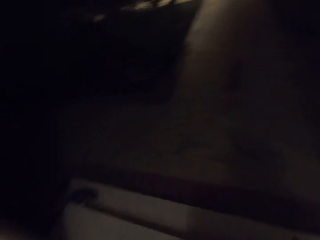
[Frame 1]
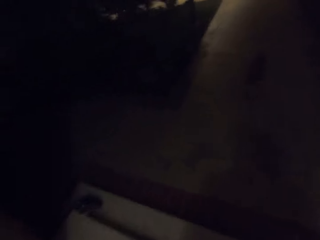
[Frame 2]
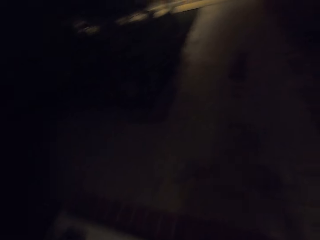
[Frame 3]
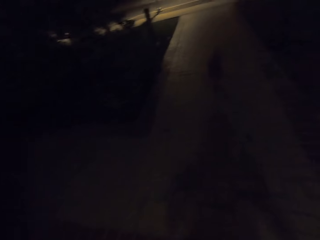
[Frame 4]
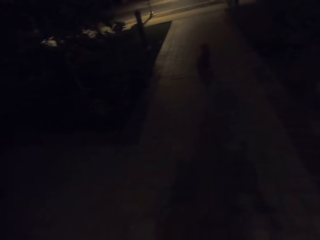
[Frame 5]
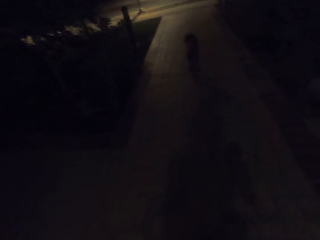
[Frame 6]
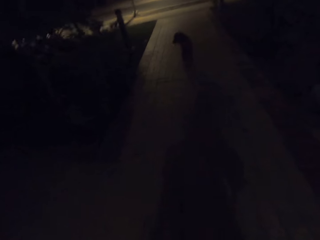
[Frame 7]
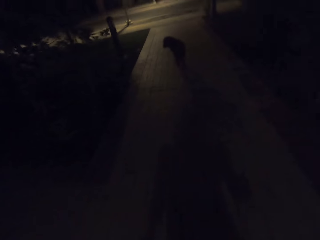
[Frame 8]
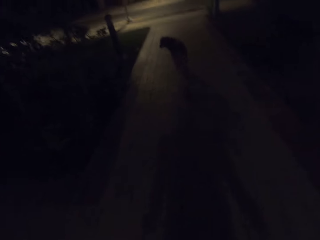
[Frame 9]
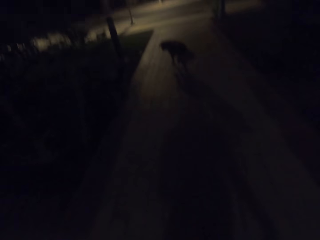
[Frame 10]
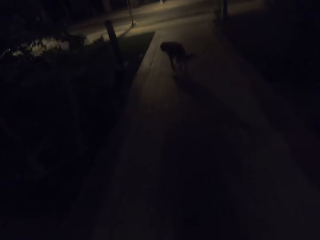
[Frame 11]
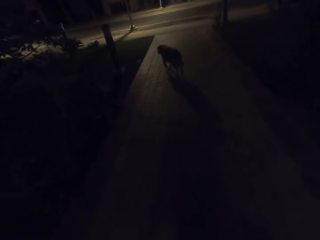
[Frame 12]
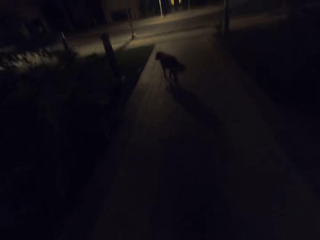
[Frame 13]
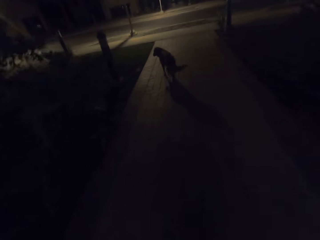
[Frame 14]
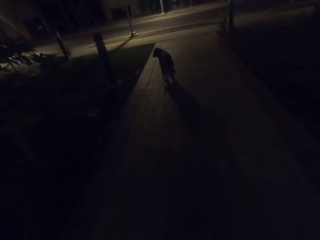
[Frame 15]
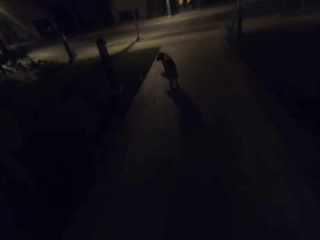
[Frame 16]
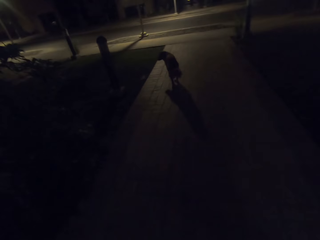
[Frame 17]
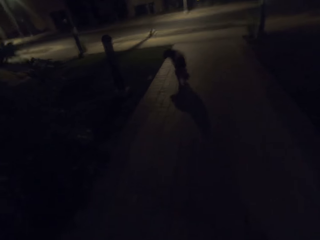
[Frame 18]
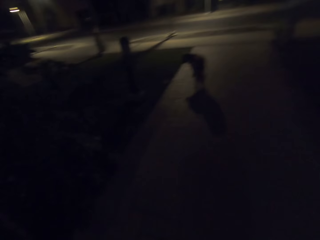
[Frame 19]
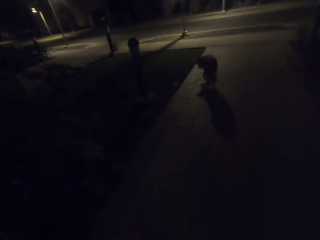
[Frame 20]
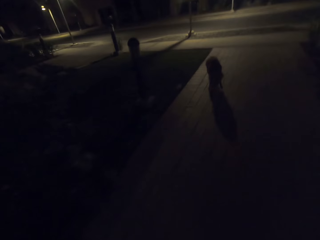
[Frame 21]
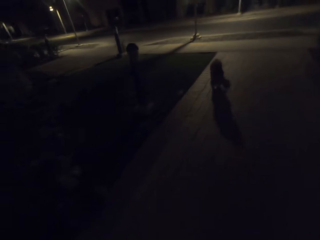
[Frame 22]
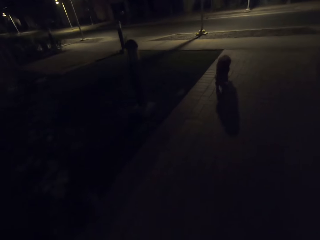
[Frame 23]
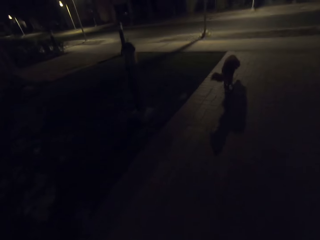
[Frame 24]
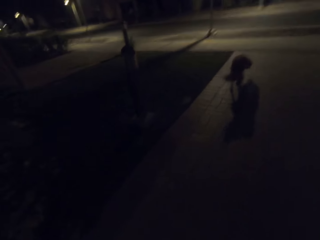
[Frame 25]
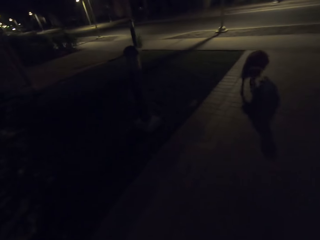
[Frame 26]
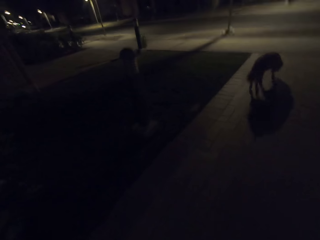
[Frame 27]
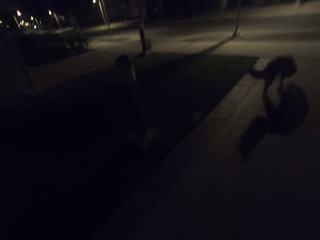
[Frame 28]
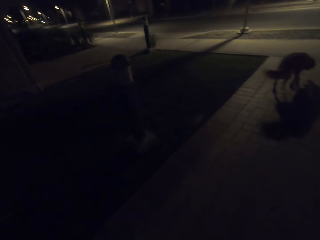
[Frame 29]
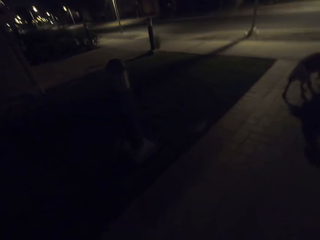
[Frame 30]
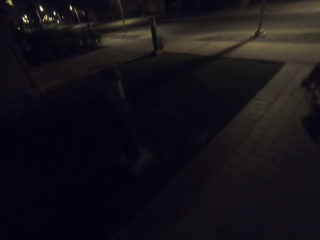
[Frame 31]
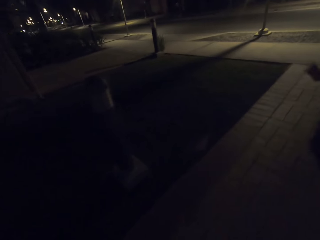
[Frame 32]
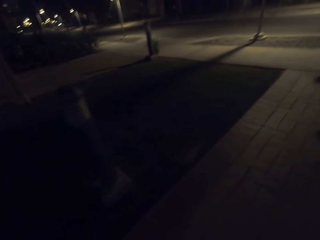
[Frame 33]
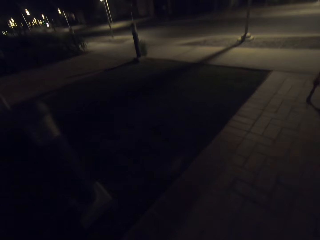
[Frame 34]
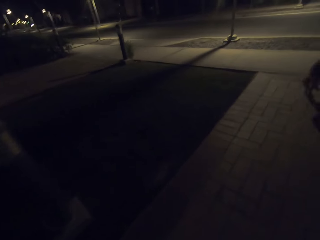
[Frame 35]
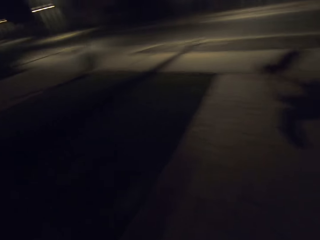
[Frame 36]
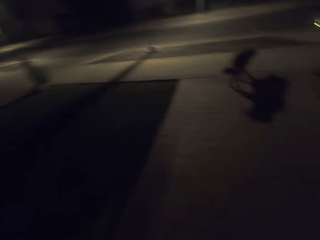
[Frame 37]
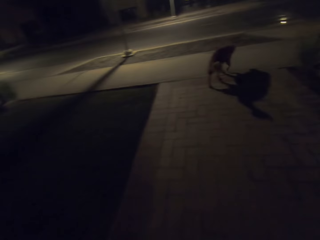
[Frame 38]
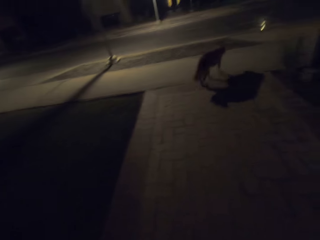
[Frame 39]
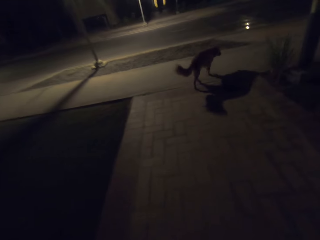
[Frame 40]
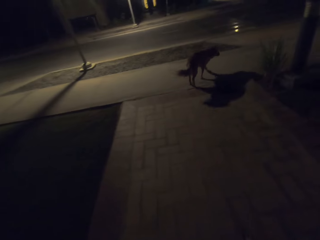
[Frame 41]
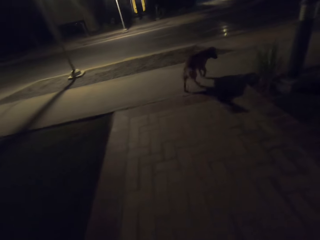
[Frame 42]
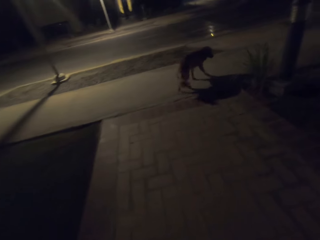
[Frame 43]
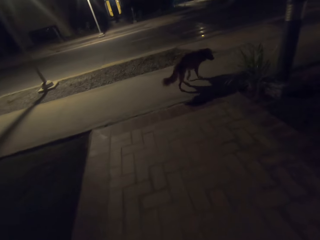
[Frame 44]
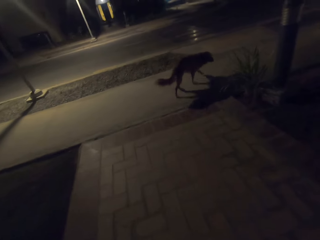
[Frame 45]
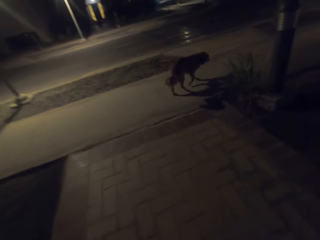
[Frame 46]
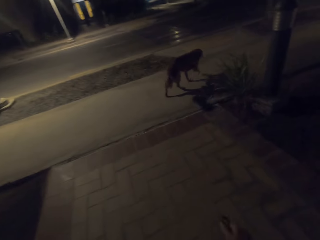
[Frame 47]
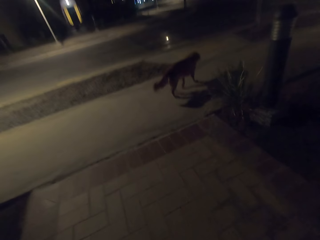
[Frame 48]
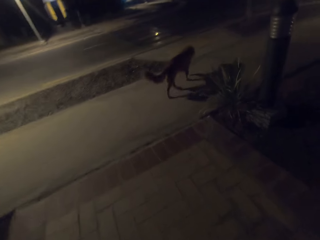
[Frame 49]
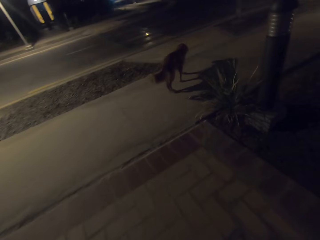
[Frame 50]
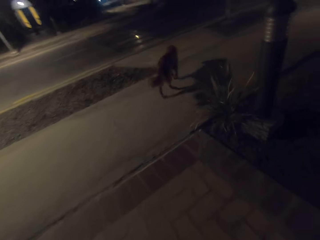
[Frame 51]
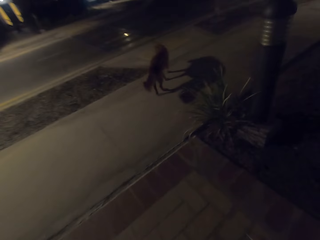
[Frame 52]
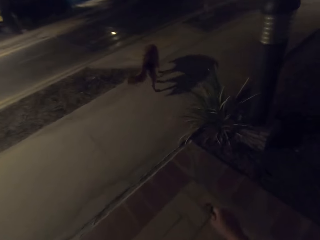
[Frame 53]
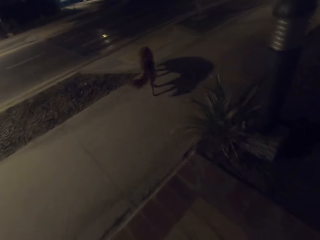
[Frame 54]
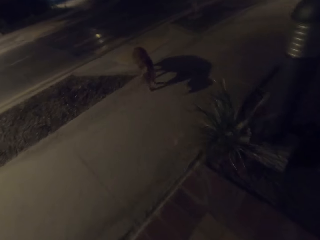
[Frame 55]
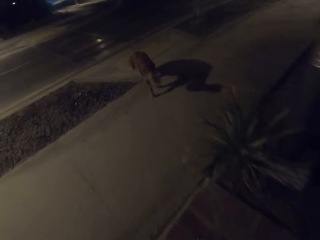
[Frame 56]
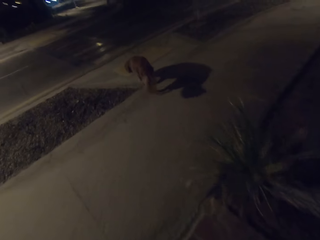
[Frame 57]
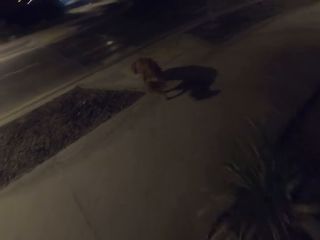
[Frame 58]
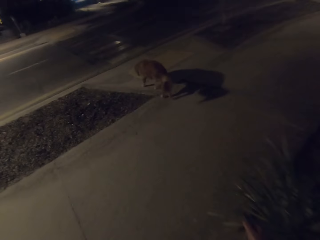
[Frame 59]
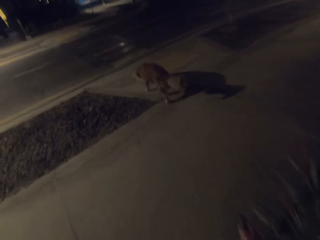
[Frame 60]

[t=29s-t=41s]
The camera wearer walks on a walkway. They walk towards the road. They look at the dog. They call the dog.

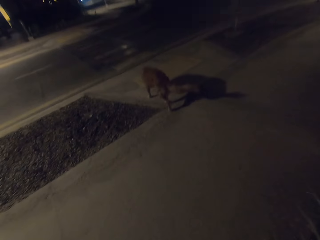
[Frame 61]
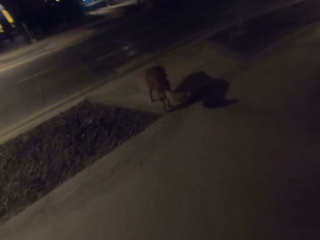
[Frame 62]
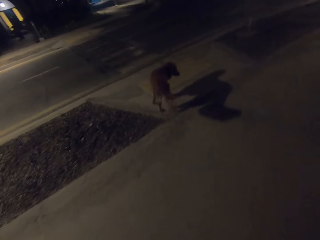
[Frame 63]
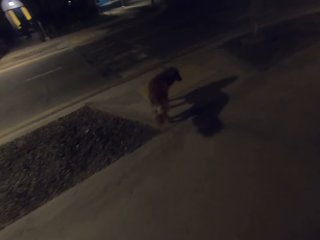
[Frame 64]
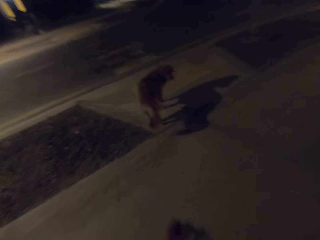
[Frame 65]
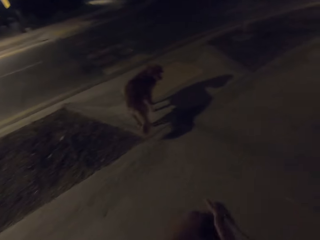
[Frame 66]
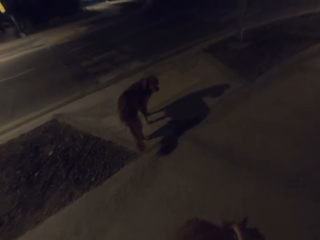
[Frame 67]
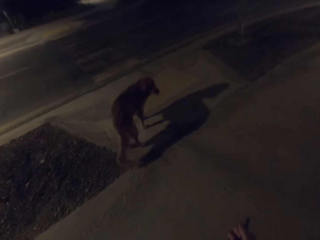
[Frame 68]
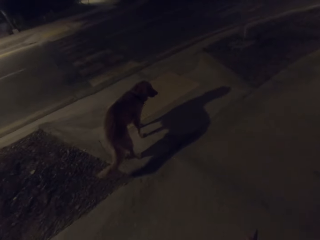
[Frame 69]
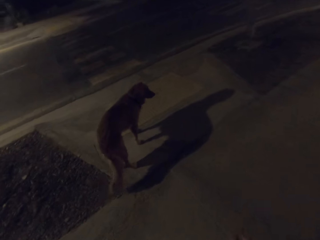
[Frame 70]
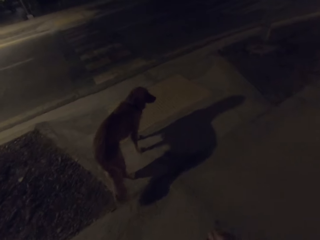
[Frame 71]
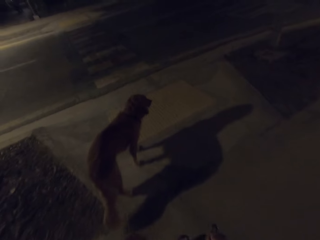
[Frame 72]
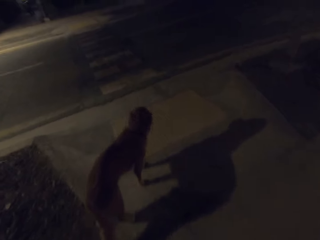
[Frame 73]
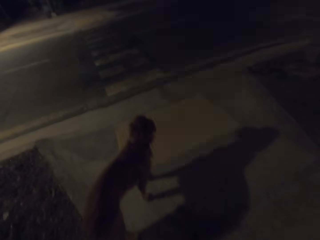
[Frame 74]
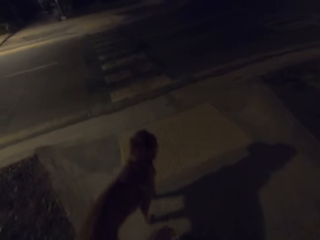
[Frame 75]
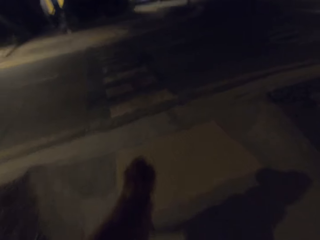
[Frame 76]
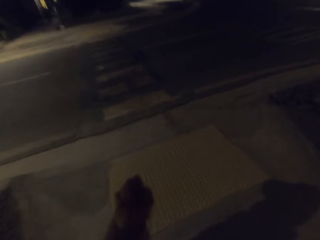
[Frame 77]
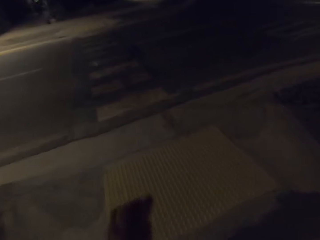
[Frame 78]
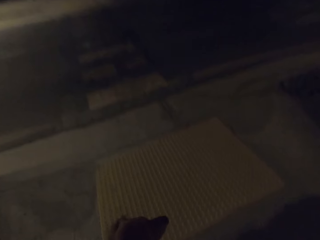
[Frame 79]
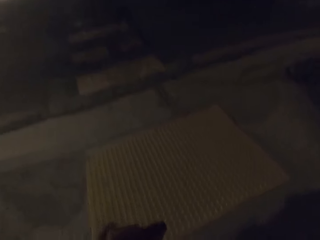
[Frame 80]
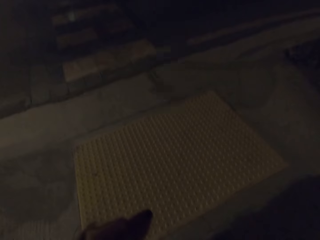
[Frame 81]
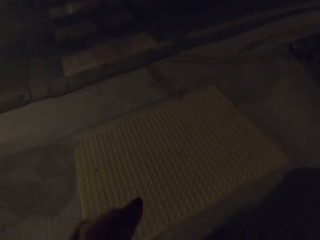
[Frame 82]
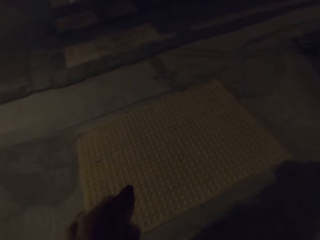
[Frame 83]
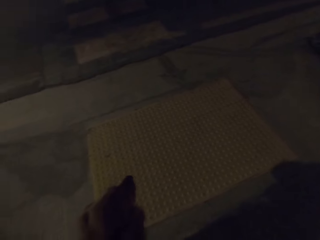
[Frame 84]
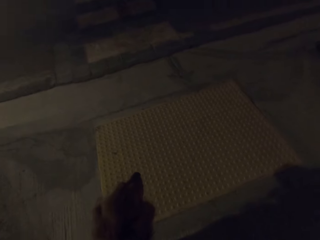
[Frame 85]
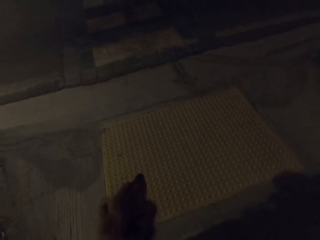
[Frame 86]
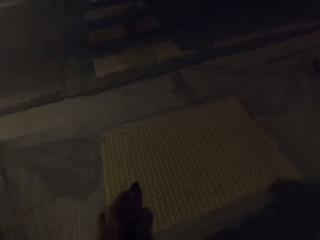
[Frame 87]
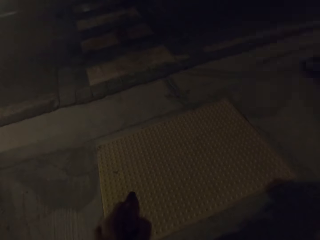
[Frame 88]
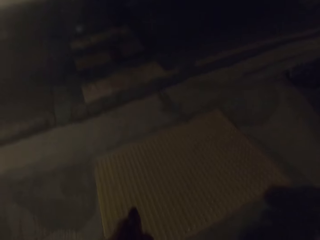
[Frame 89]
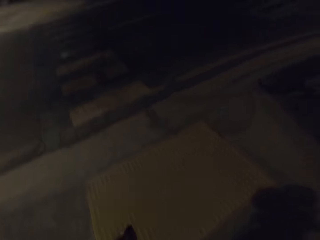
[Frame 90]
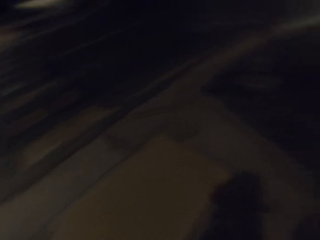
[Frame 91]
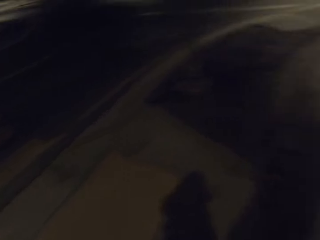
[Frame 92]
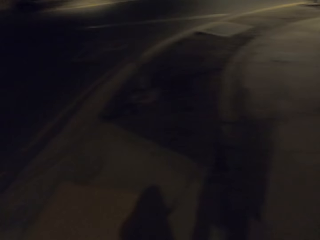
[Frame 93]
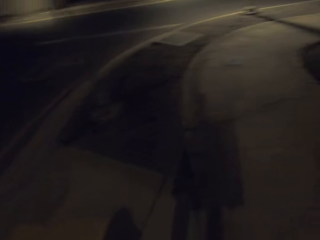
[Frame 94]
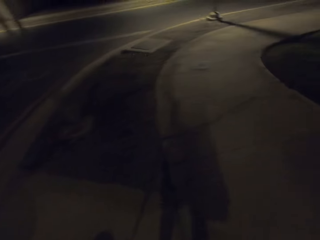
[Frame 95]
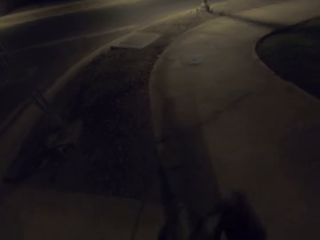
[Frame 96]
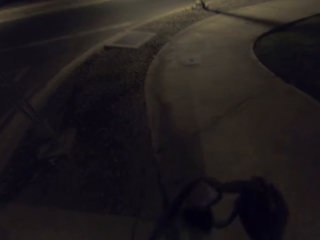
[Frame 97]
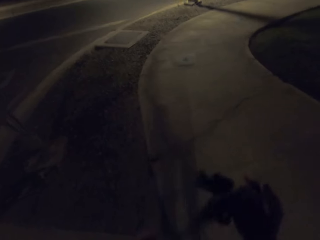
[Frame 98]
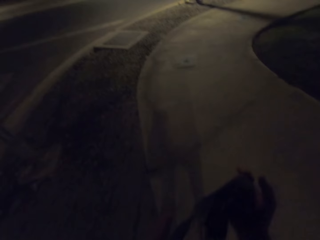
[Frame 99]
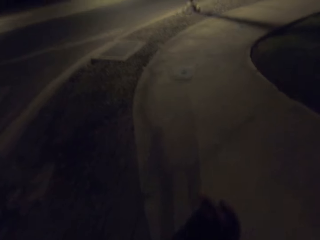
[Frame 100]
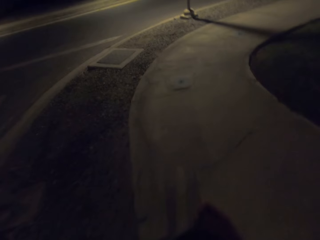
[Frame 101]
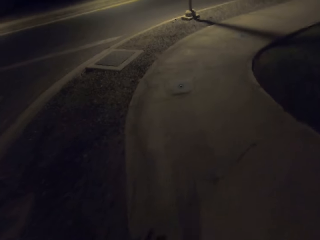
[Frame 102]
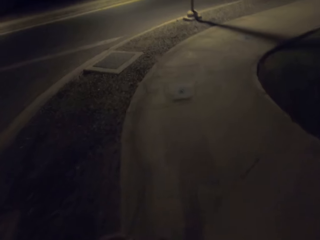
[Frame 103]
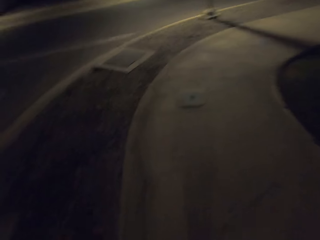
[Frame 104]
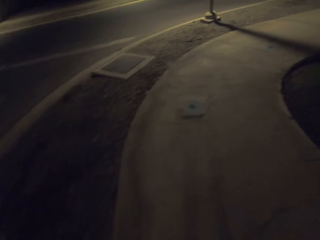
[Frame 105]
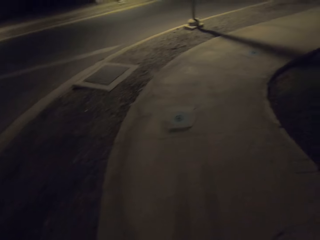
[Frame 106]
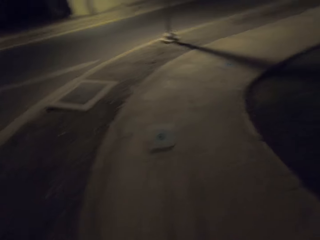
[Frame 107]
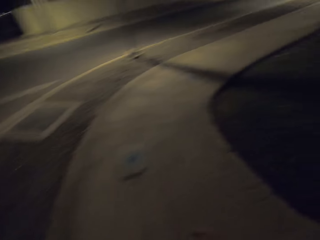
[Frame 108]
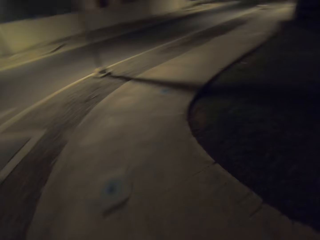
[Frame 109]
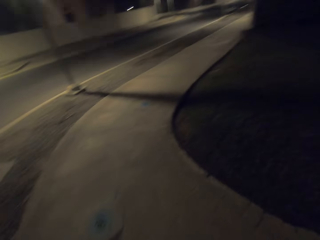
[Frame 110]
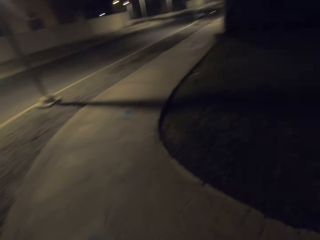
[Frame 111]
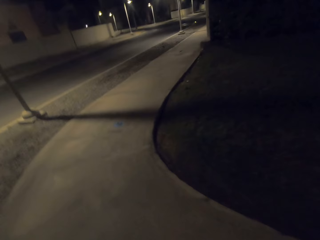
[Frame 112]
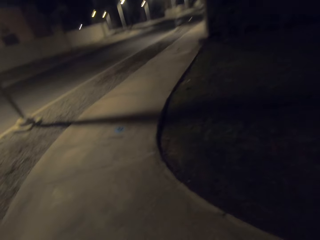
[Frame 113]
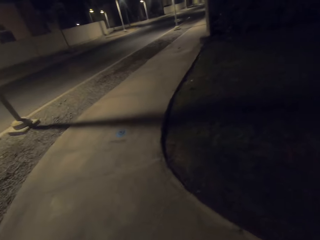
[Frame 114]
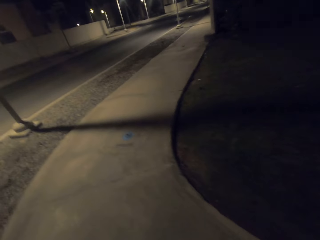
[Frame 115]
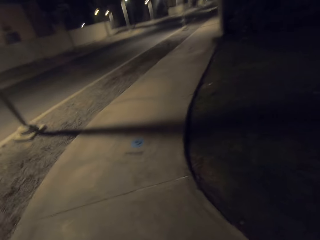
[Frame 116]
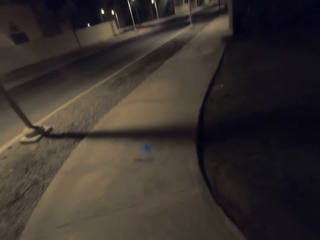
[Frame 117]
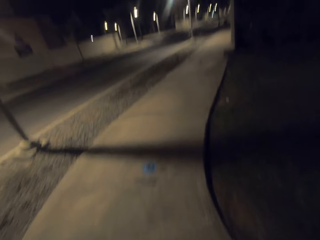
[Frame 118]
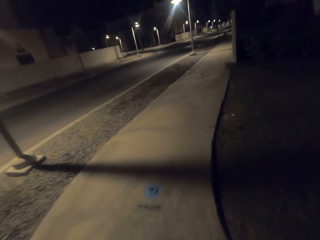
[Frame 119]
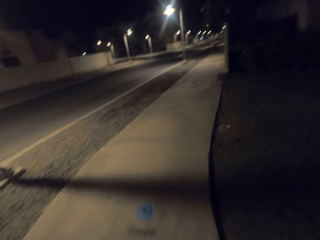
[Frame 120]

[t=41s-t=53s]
The camera wearer follows the dog. They walk on the sidewalk. They put the leash on the dog. They walk the dog on the sidewalk. They hold the rope.
